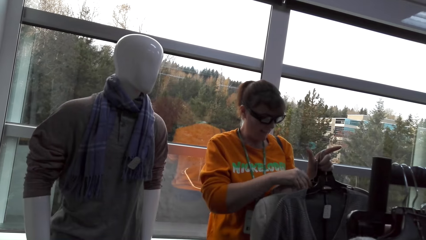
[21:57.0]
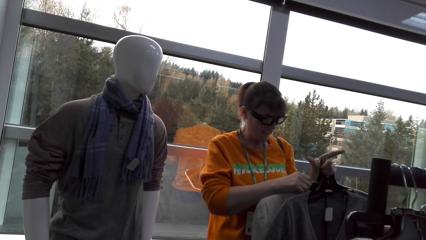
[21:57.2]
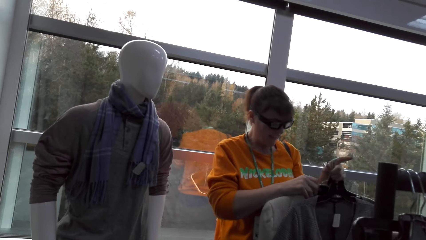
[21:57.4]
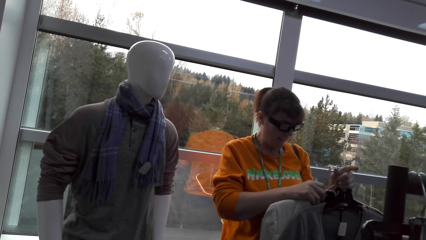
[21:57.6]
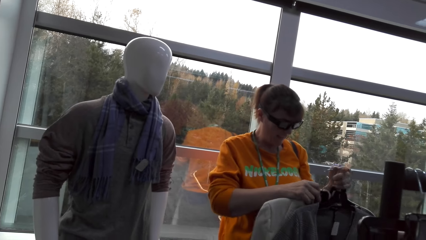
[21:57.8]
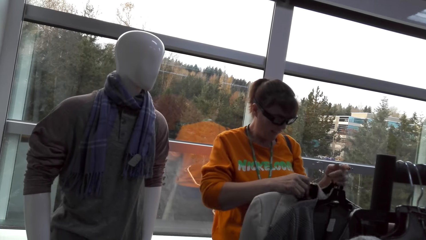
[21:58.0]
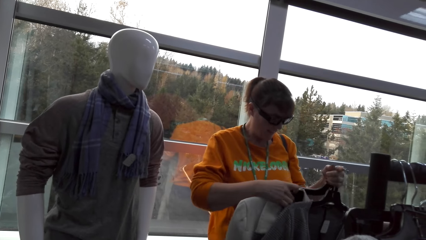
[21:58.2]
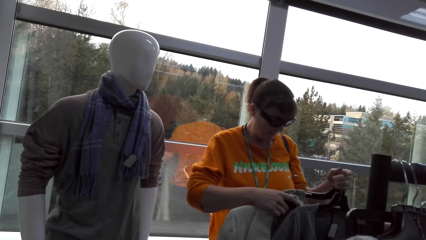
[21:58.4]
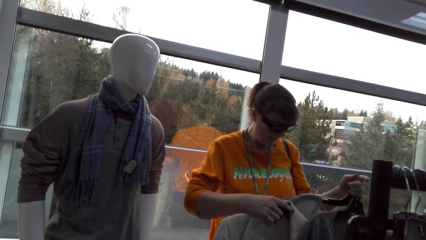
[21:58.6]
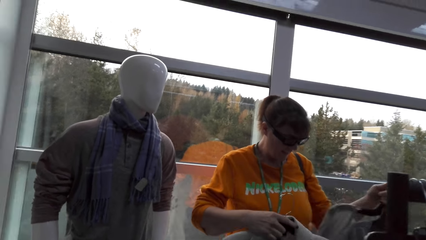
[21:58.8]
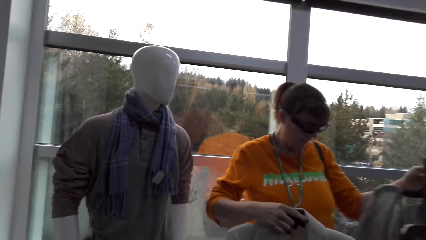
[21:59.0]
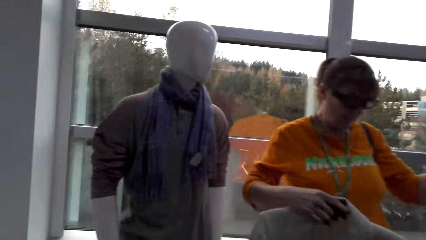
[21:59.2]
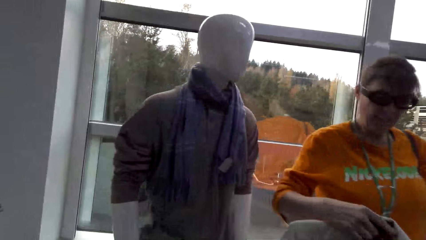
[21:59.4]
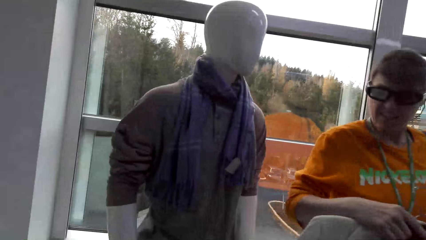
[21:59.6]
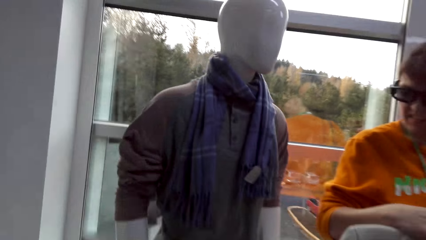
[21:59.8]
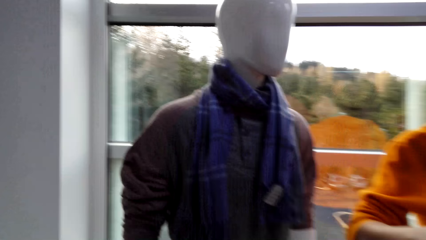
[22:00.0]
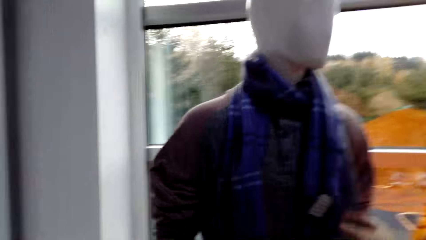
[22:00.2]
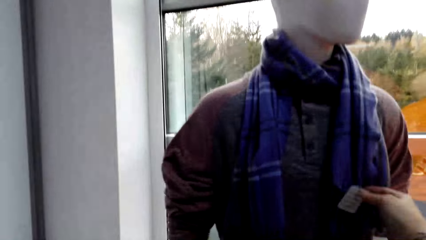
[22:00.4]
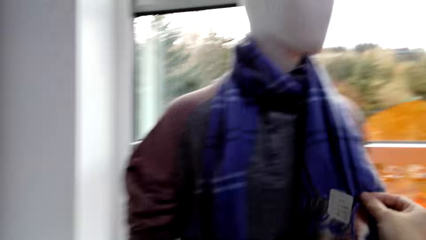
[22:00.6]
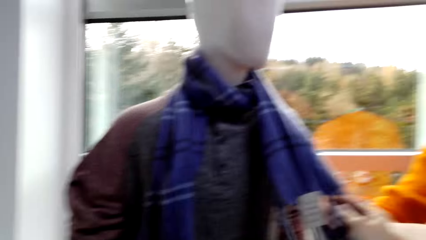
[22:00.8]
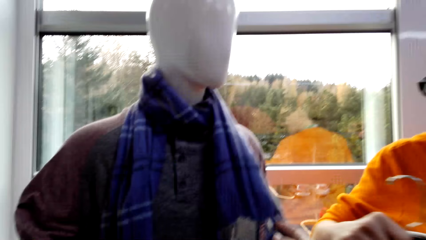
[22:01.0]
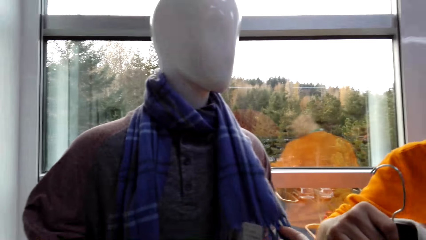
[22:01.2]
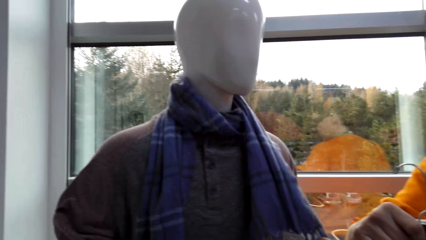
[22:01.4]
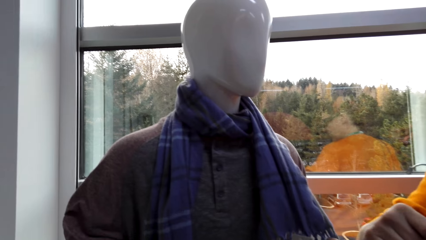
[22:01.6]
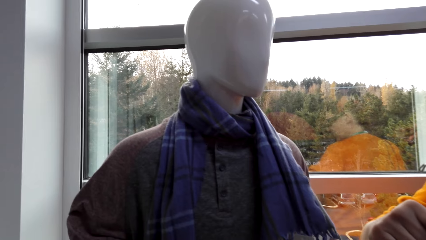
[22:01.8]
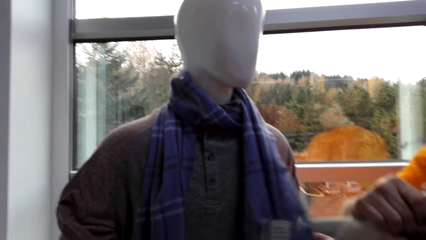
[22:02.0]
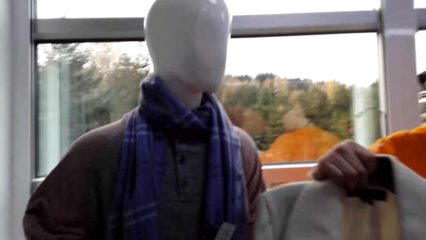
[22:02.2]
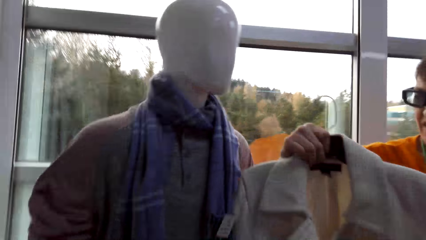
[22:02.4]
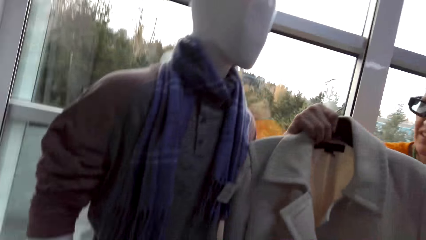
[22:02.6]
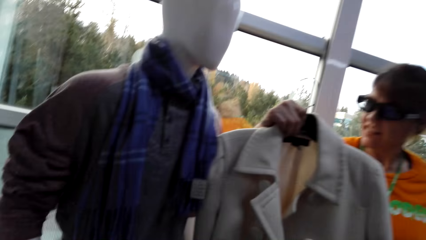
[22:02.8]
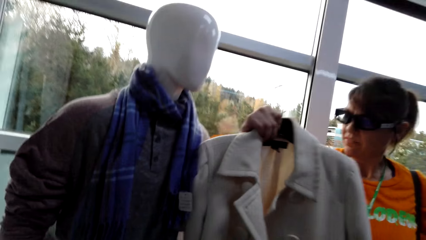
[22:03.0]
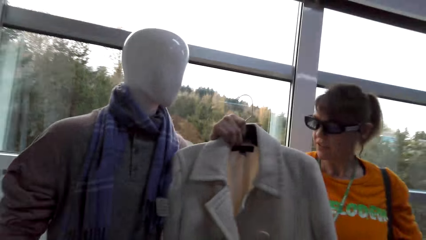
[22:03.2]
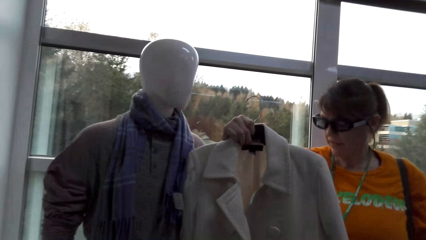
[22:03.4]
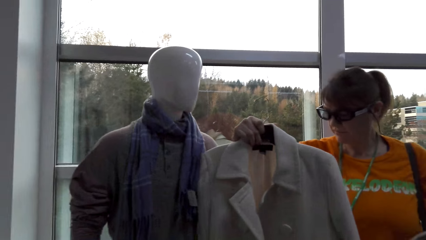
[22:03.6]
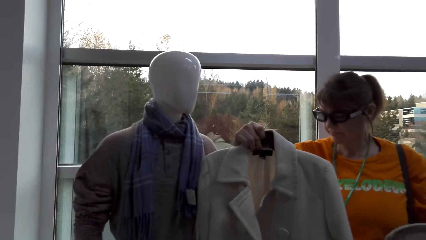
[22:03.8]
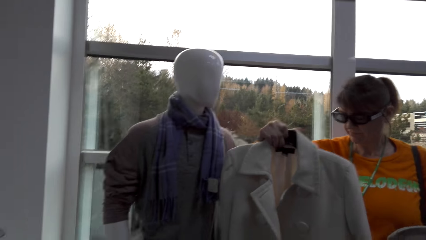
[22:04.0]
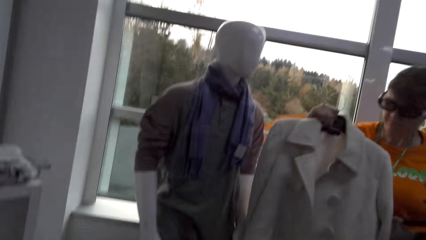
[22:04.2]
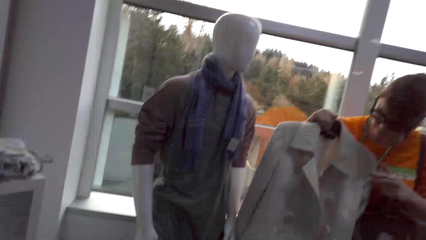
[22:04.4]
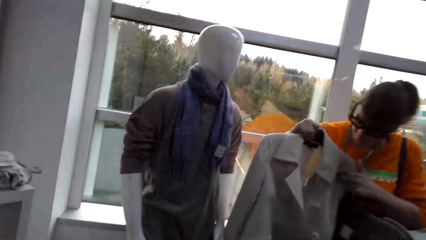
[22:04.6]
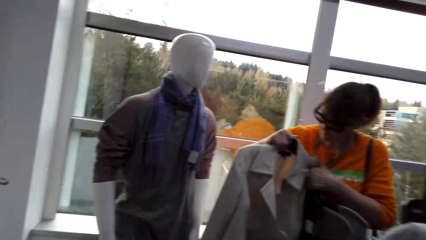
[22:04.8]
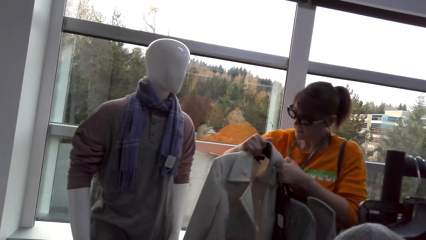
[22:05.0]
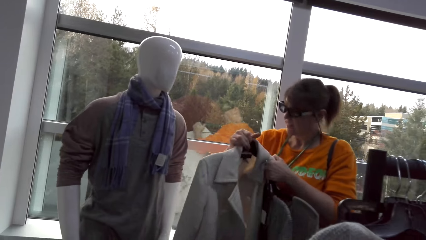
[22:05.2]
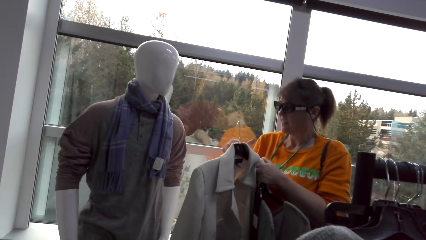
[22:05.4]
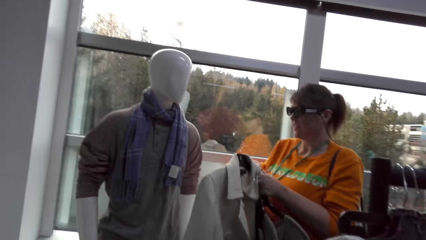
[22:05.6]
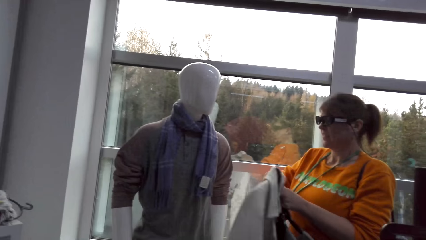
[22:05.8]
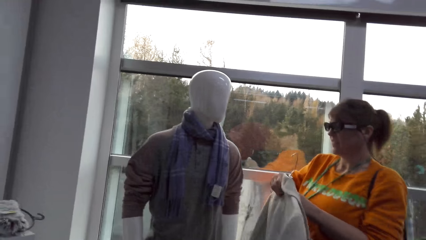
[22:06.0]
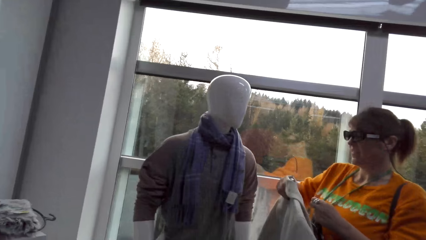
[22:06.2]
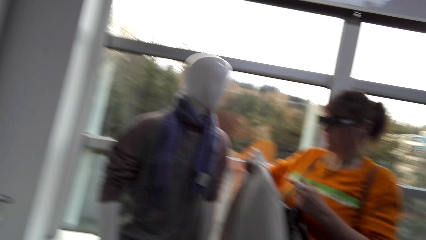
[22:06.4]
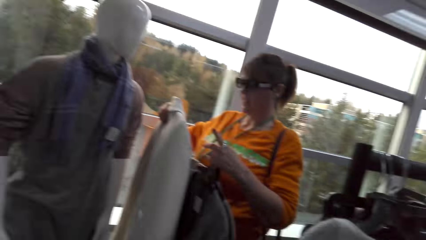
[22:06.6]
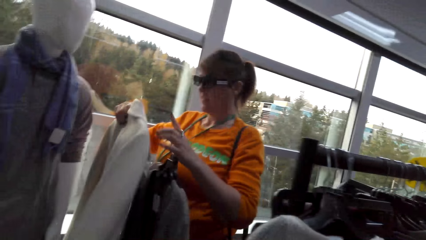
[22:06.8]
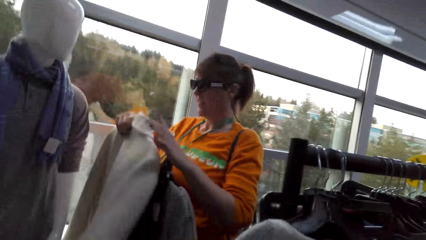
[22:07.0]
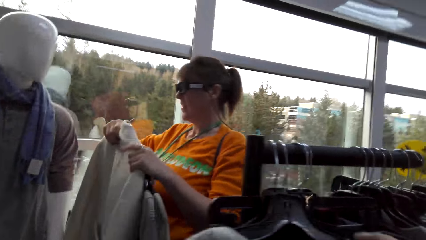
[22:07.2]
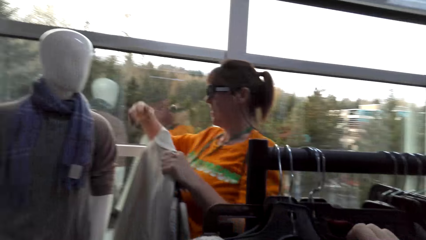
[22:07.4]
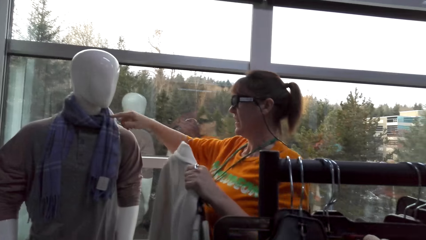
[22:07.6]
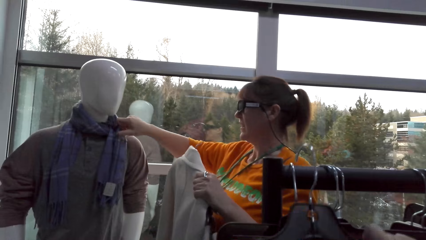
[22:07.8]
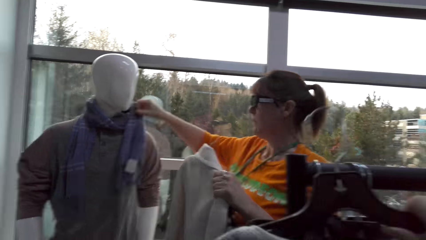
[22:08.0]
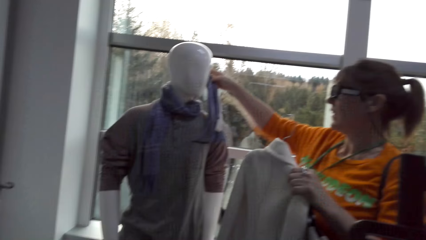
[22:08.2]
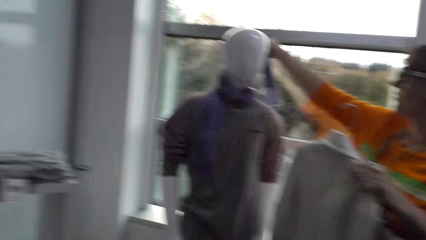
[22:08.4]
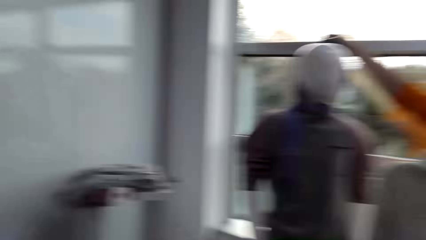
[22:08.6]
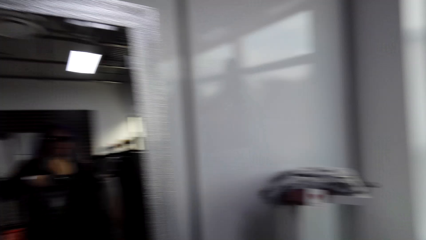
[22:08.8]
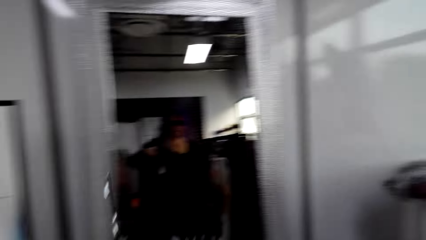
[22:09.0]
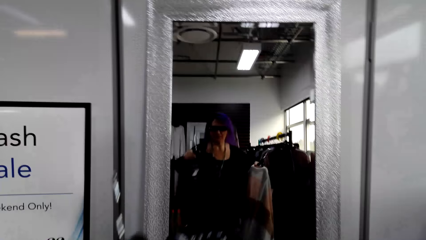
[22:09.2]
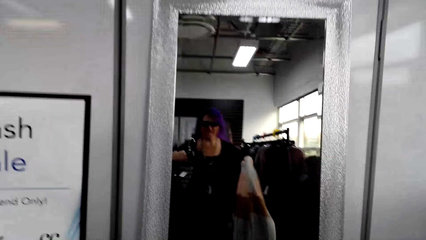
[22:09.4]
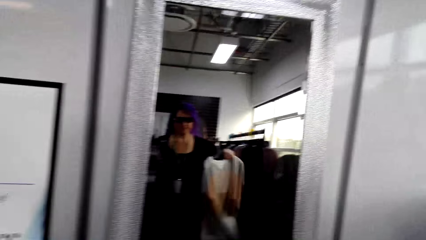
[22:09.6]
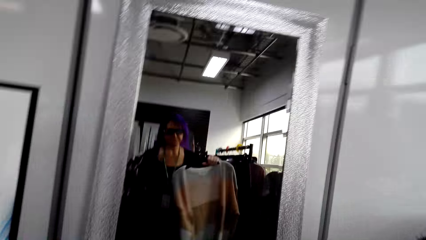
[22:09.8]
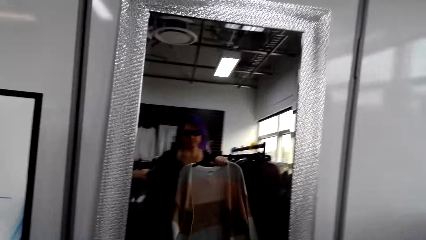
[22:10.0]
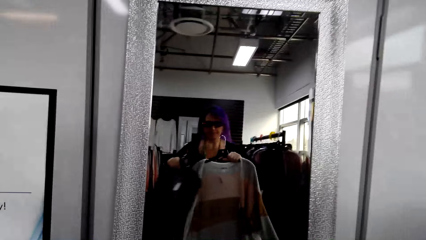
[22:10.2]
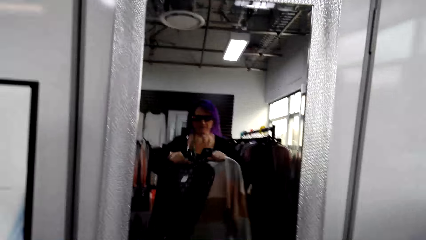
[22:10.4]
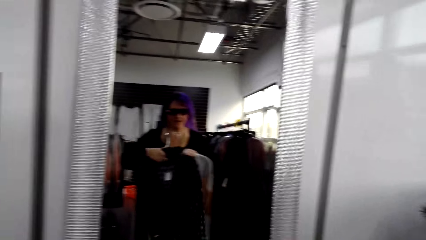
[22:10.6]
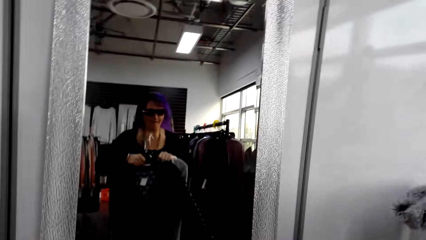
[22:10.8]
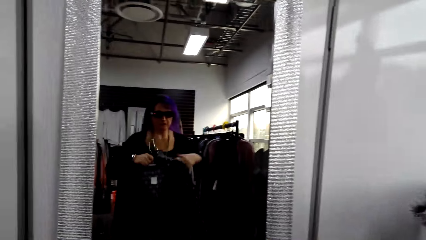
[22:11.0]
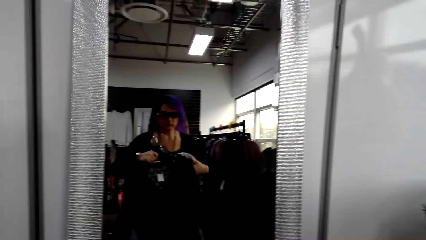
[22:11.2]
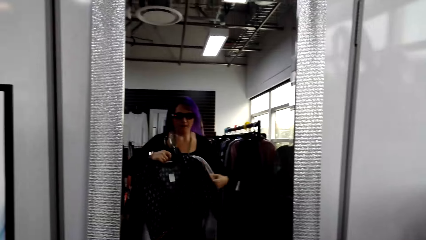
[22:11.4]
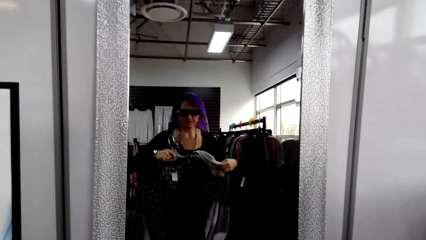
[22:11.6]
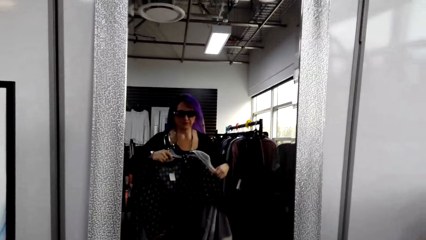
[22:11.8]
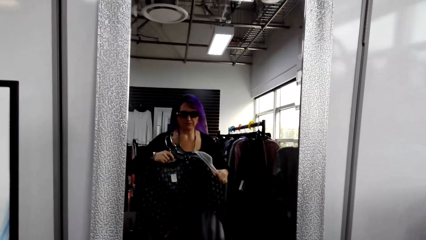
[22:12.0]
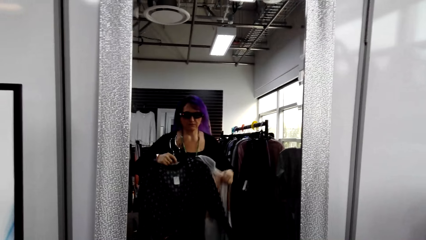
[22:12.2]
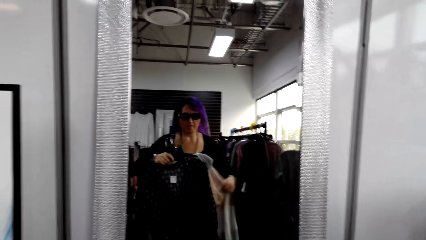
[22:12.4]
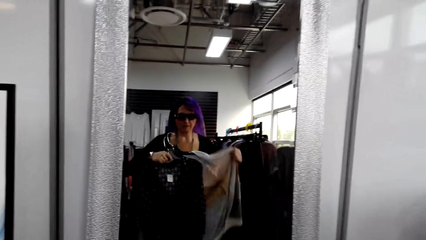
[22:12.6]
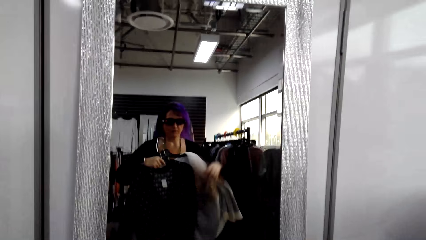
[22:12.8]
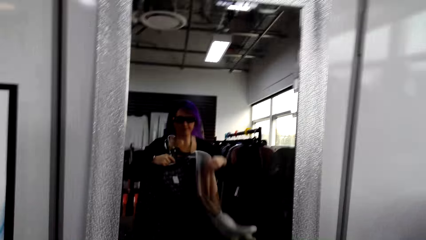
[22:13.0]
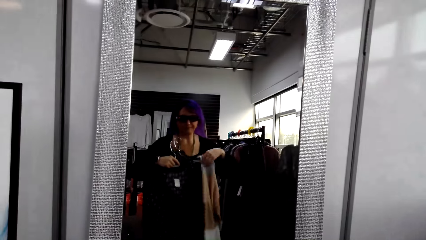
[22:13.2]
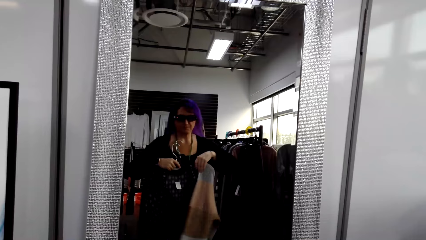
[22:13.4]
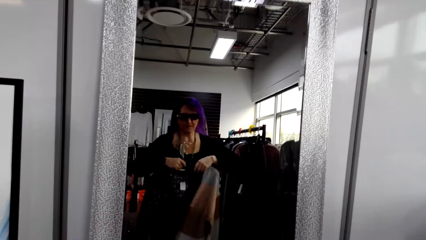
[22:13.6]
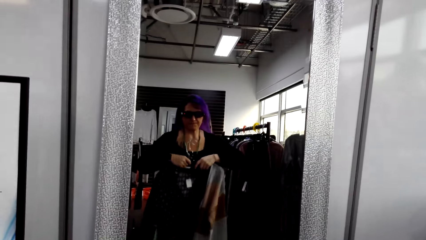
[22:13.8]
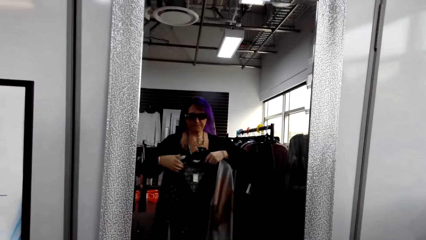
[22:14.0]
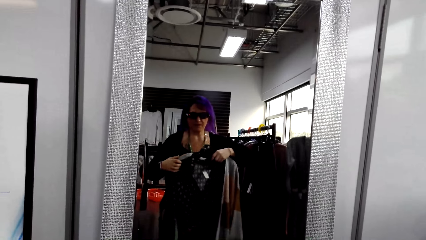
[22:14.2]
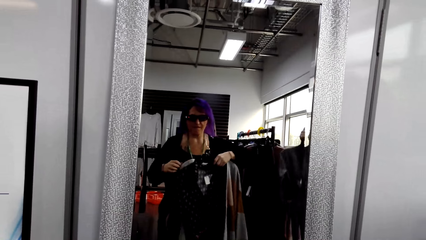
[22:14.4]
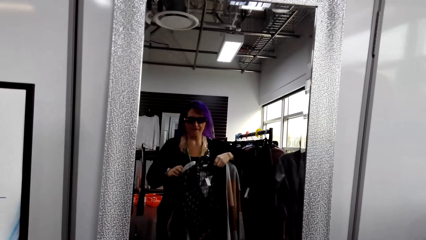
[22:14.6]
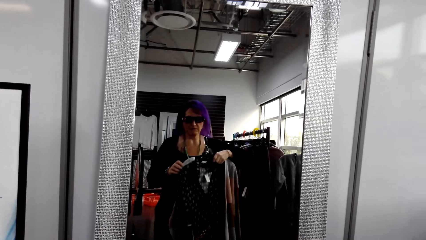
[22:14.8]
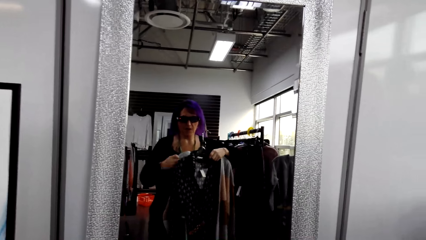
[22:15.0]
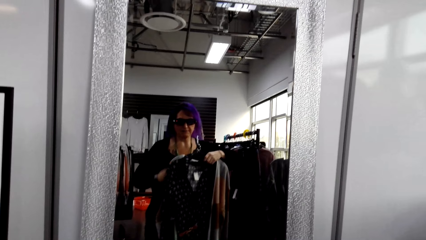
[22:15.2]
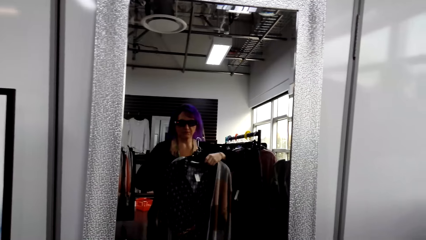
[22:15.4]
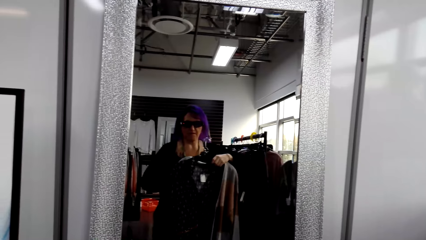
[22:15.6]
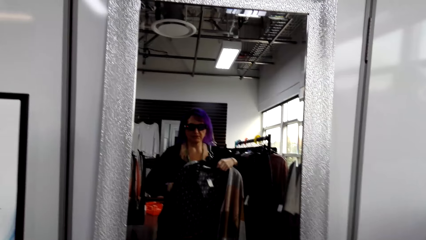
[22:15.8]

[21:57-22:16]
The camera wearer adjusts a scarf on a mannequin. She touches the scarf. A woman adjusts a trench coat. The woman holds up the trench coat and picks up the scarf on the mannequin. The camera wearer adjusts a blouse and a sweater. She covers the blouse with the sweater. She looks at herself in the mirror. She puts the blouse on the hanger.
